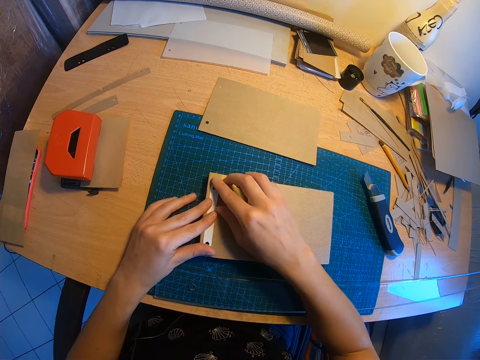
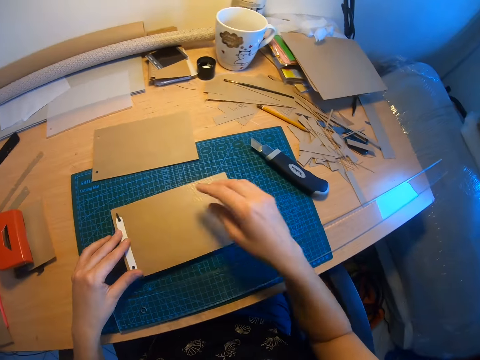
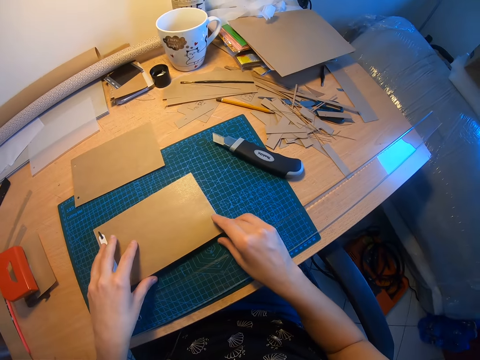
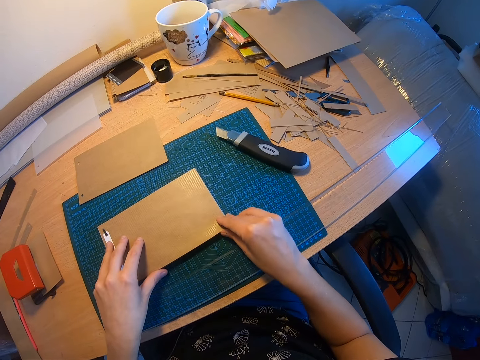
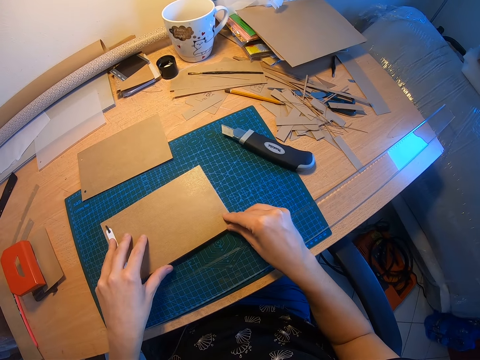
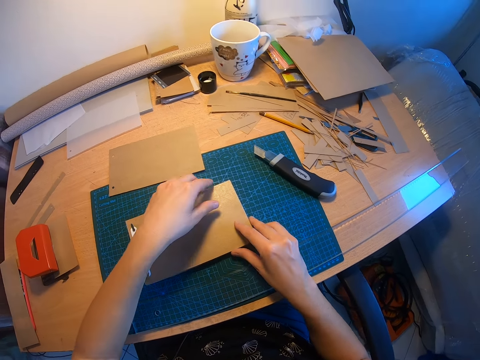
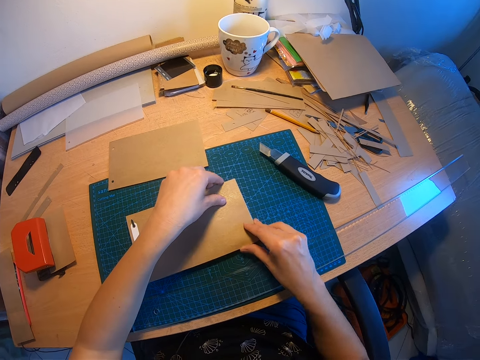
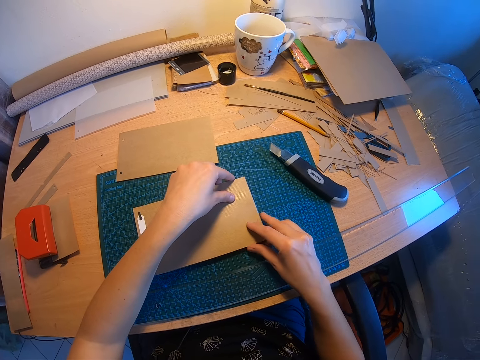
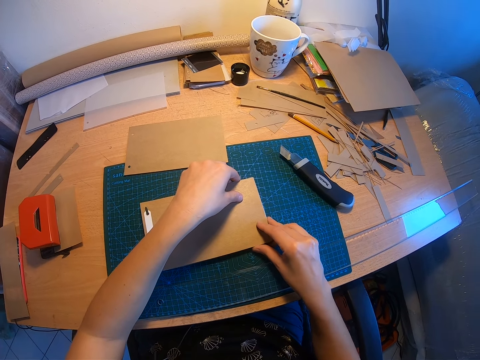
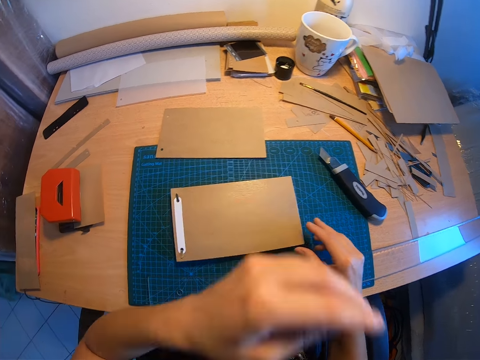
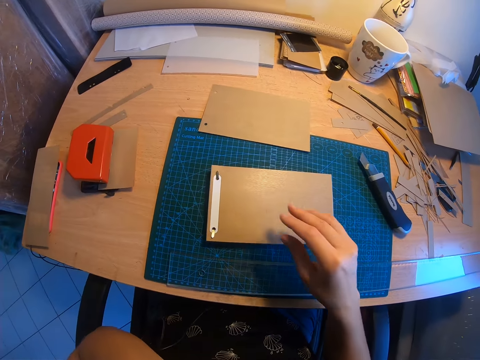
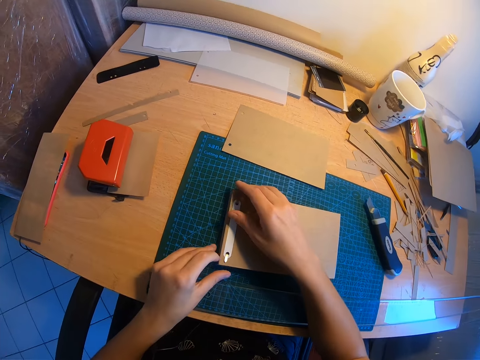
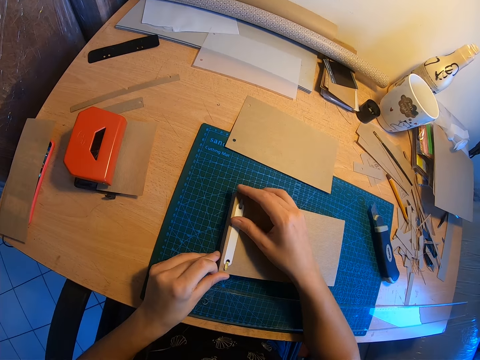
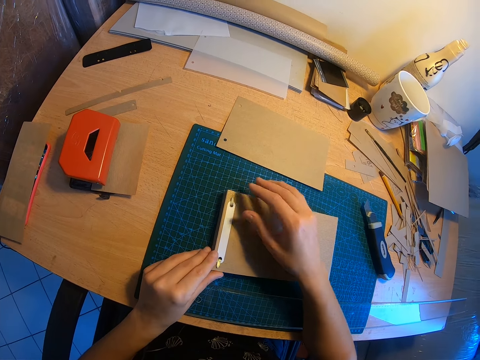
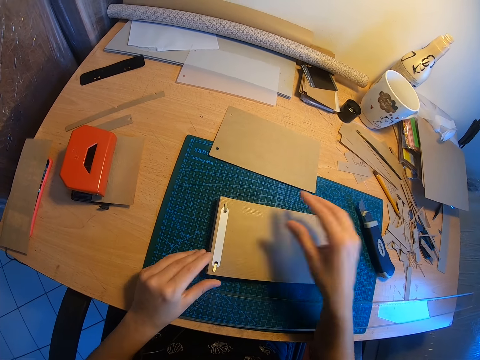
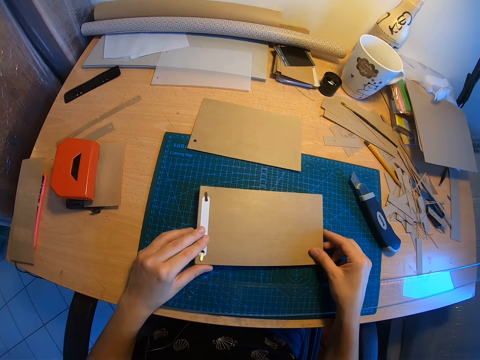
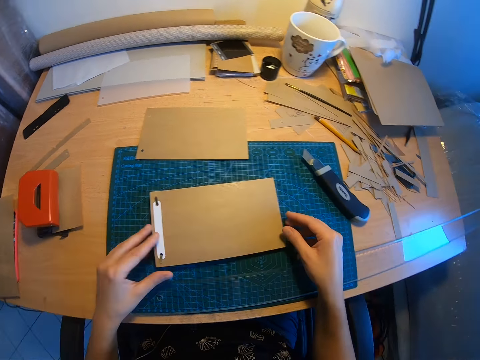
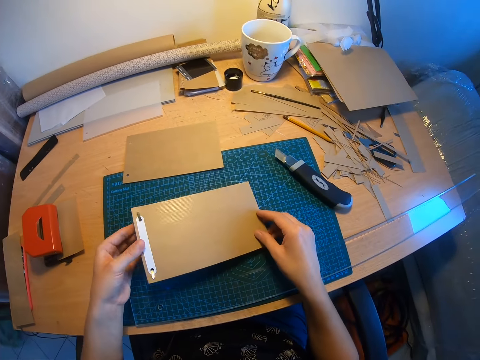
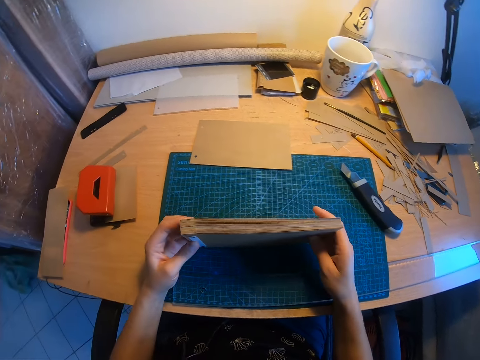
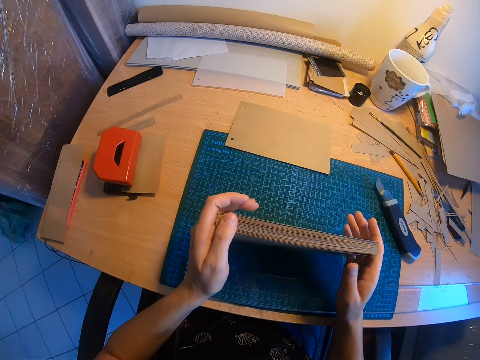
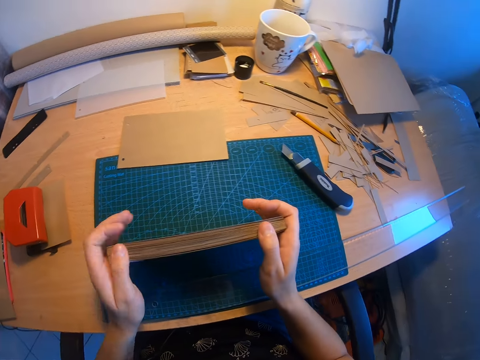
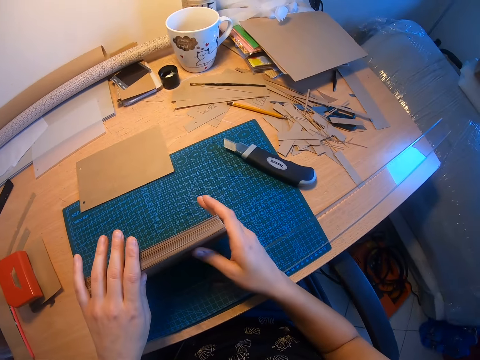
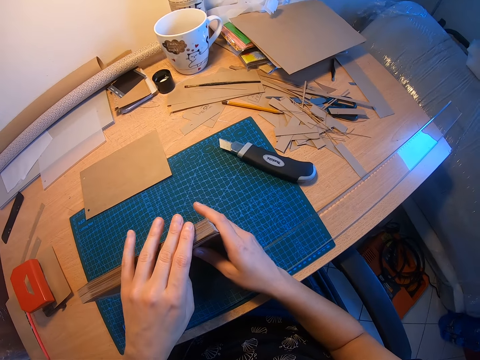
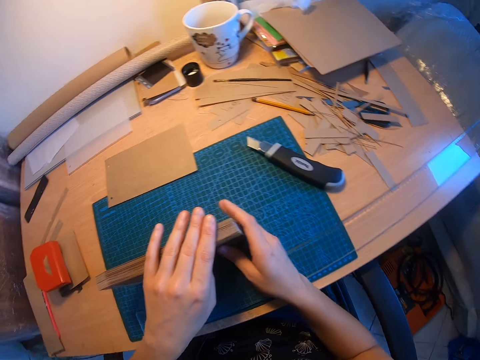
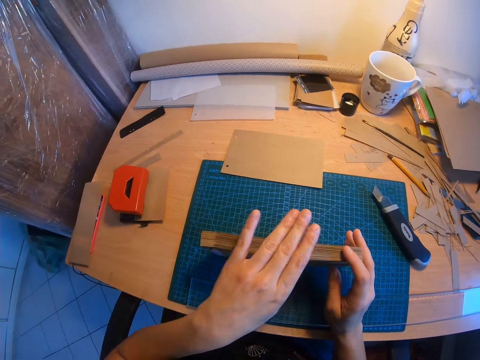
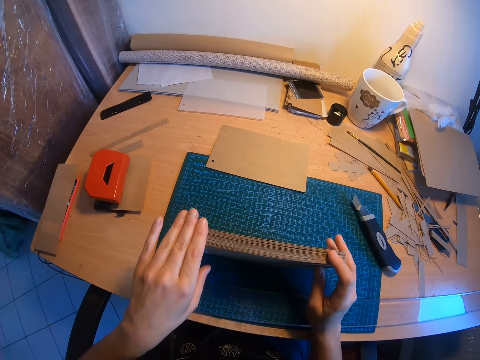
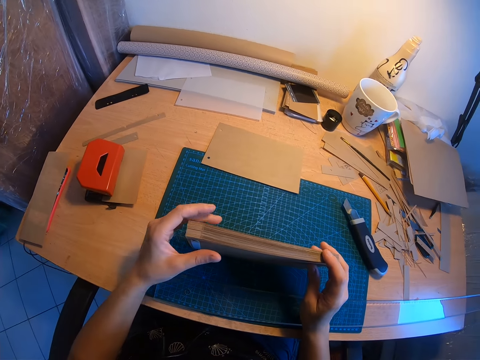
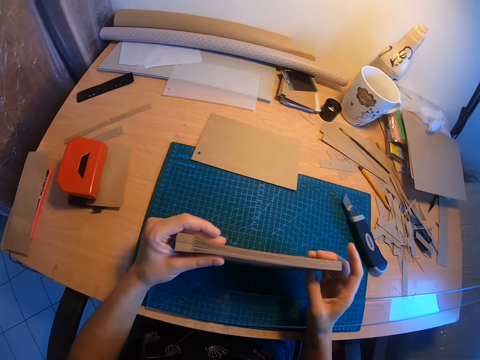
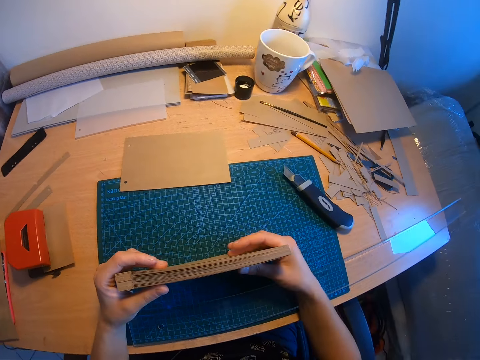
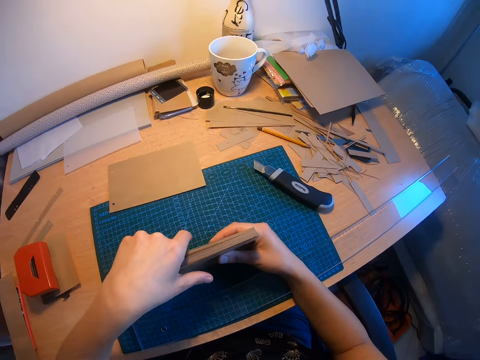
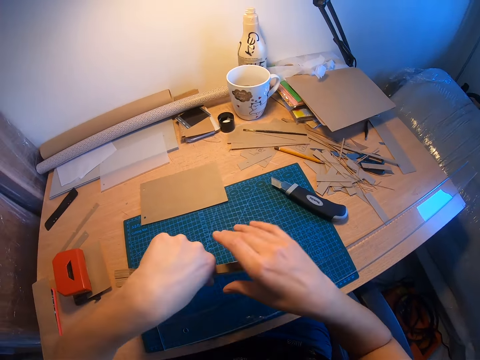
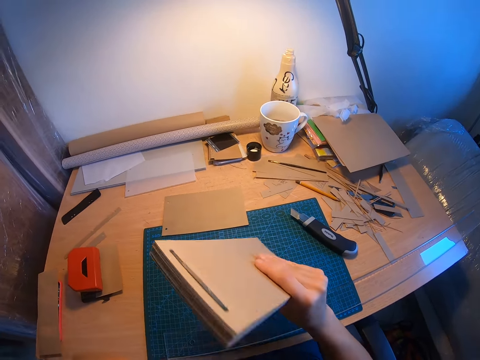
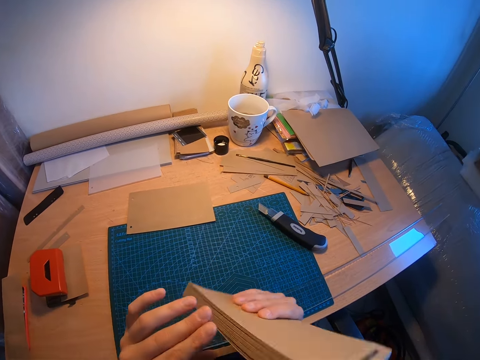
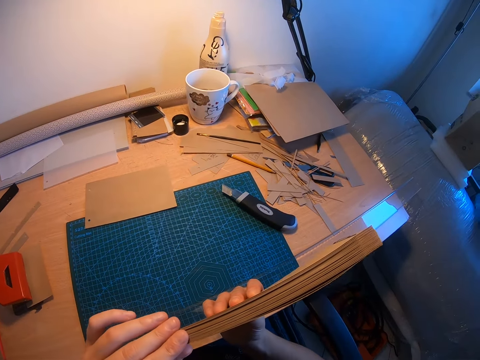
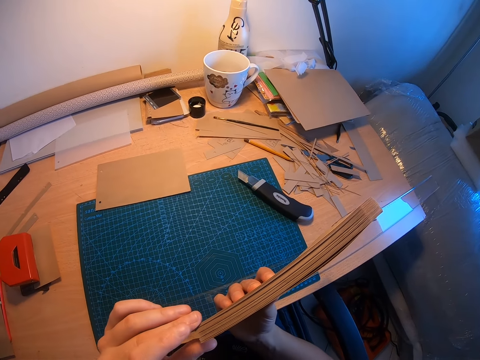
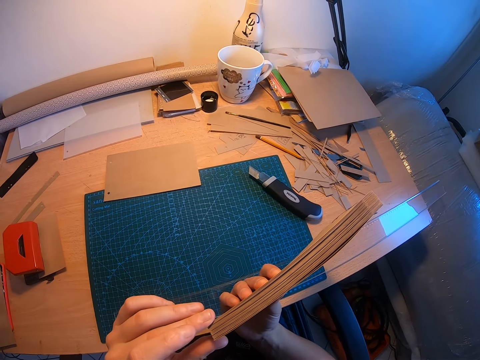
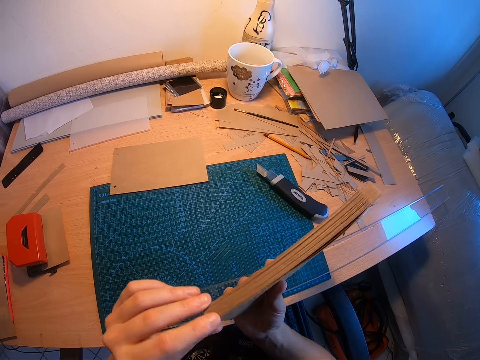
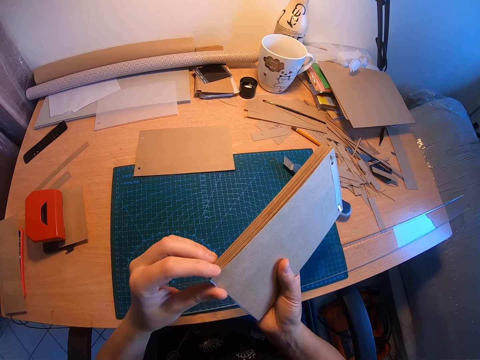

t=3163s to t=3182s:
The camera wearer examines the jotter. She raises her left hand to her face. She checks the binder of the jotter. She adjusts the sides of the jotter again. She looks over the writing booklet. She examines the jotter again.

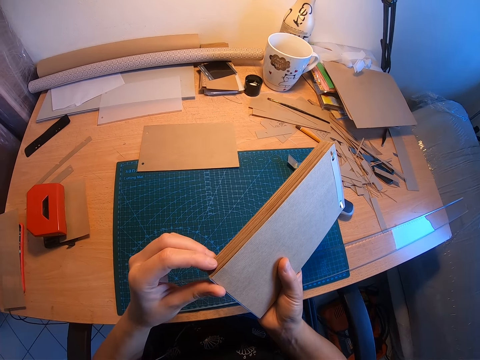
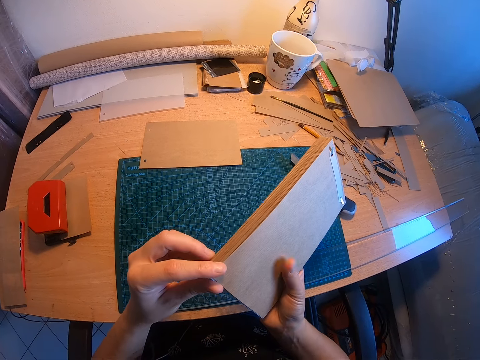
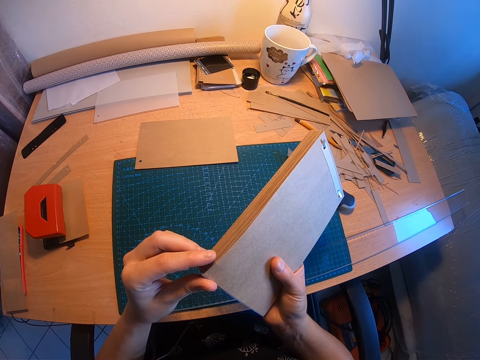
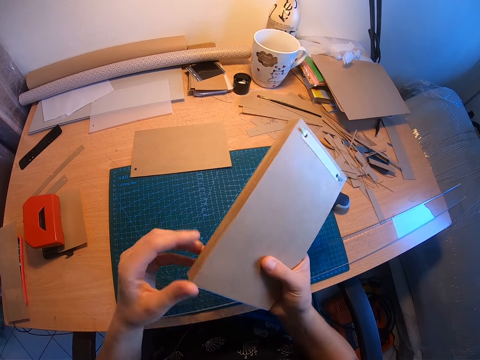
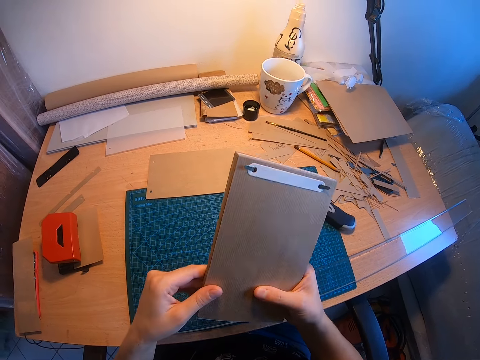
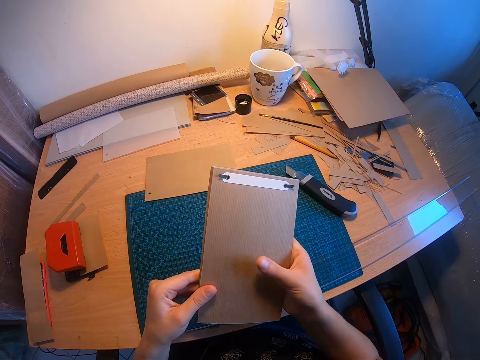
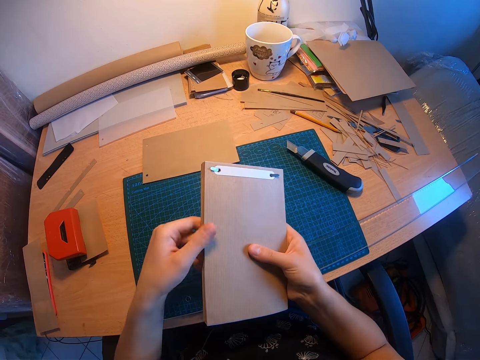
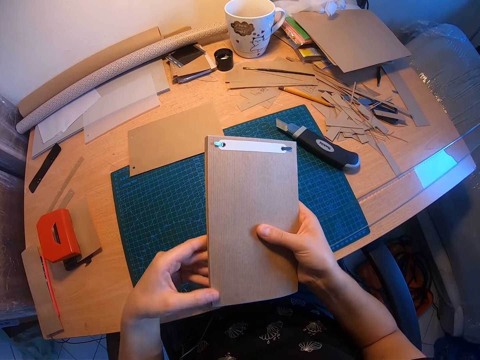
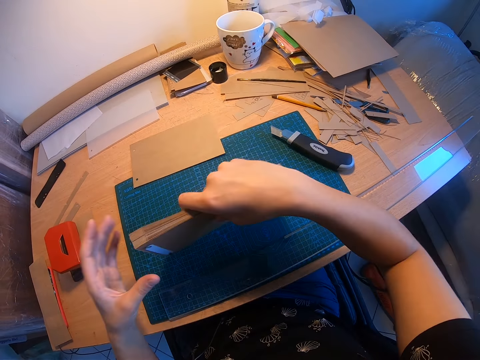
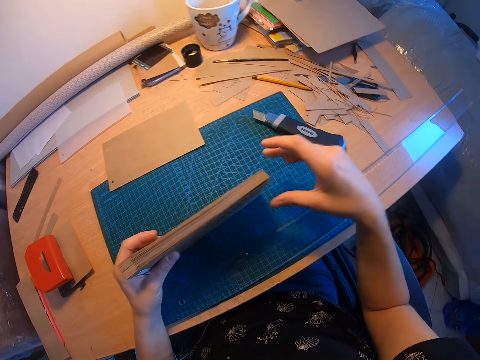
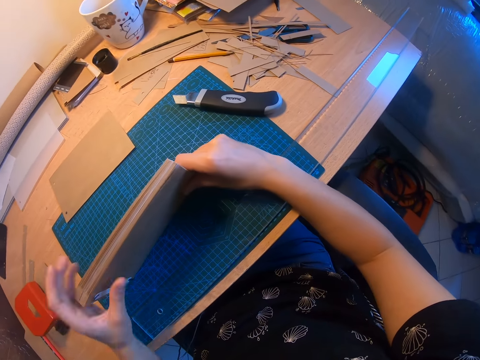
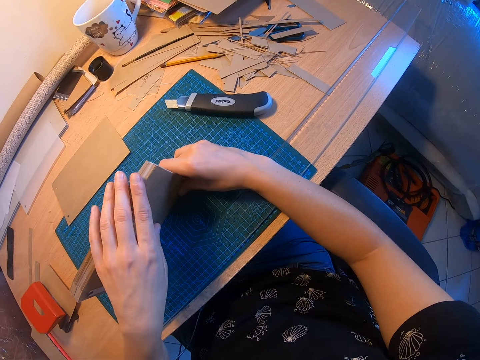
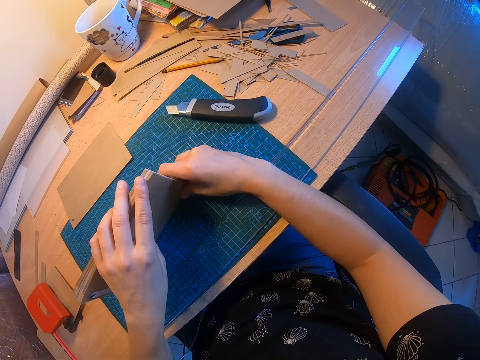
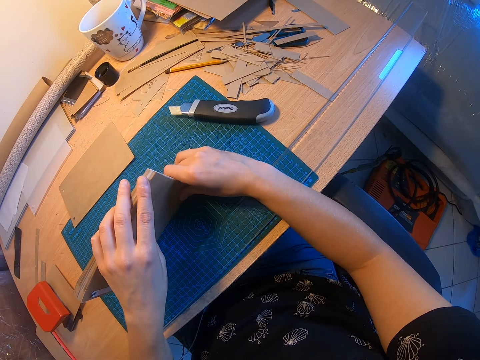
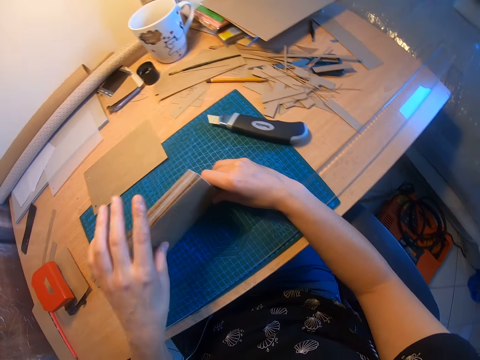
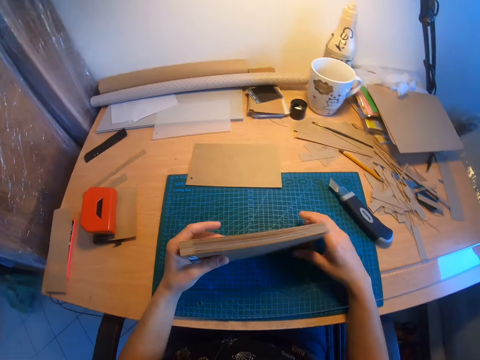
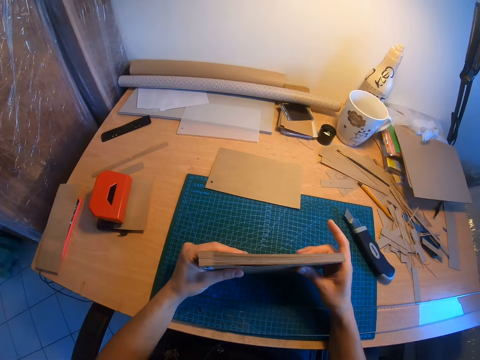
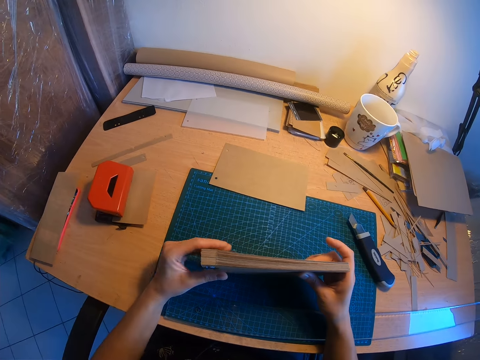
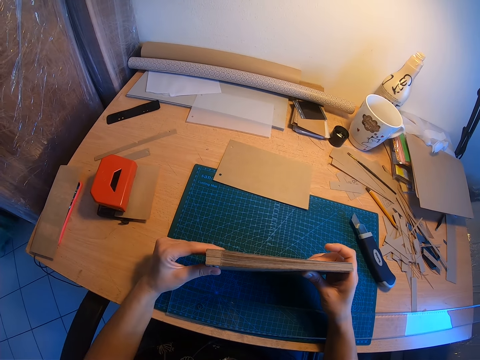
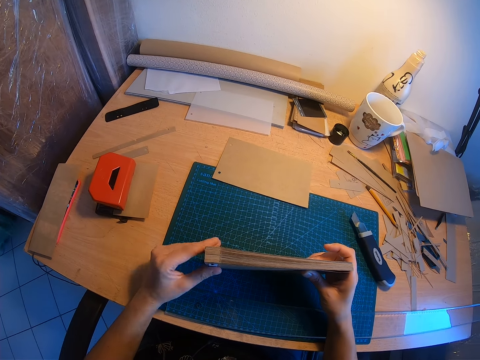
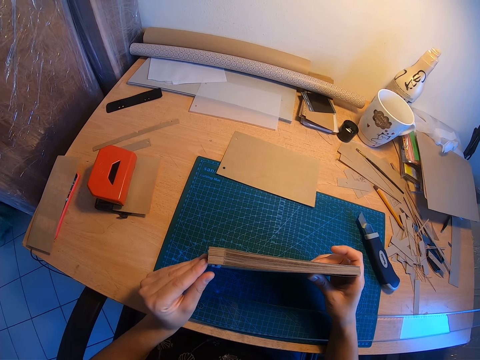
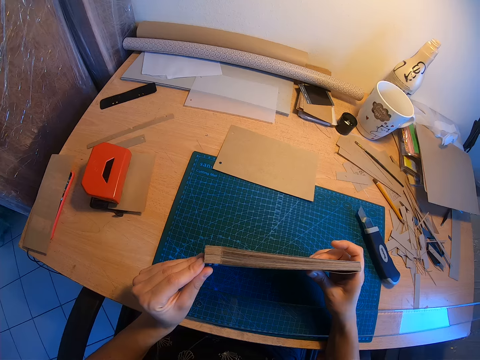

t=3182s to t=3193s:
The camera wearer continues to adjust the jotter on the table.
